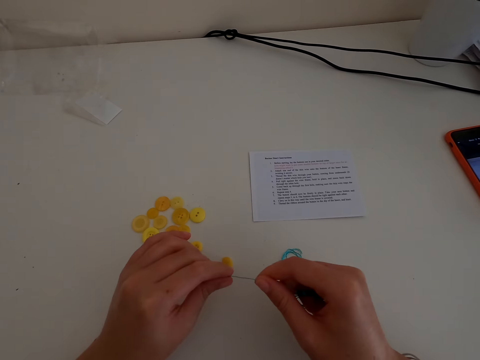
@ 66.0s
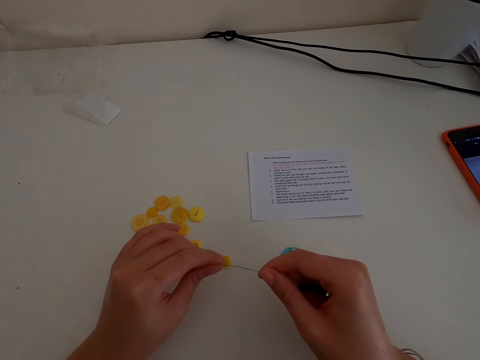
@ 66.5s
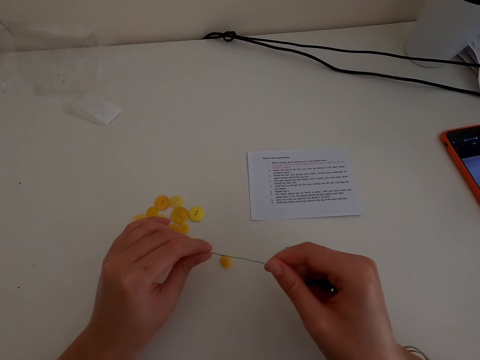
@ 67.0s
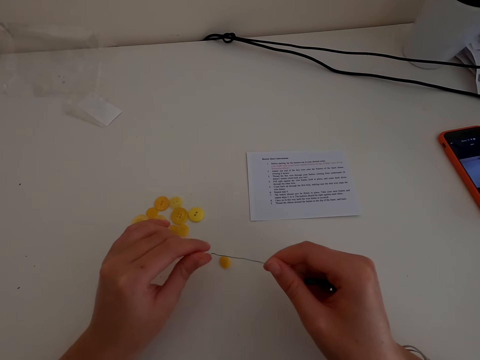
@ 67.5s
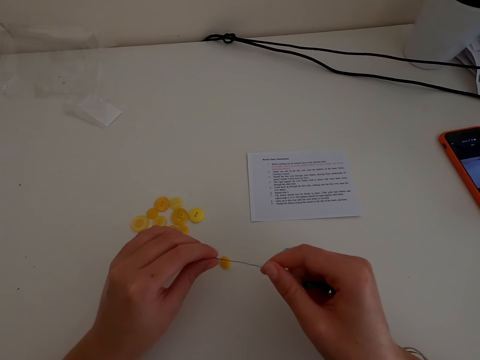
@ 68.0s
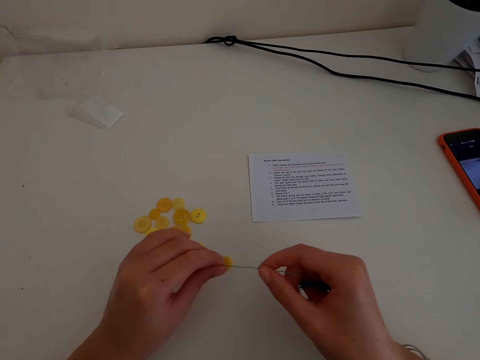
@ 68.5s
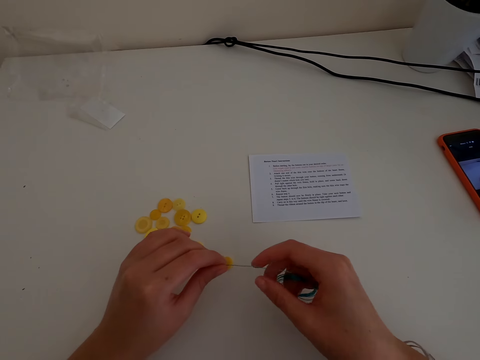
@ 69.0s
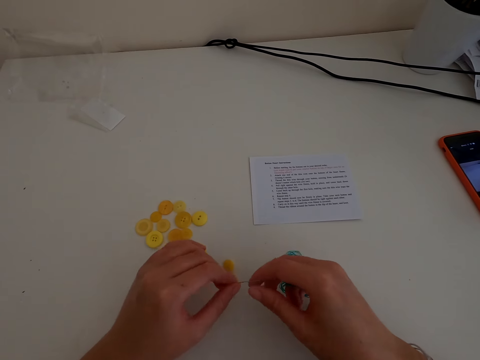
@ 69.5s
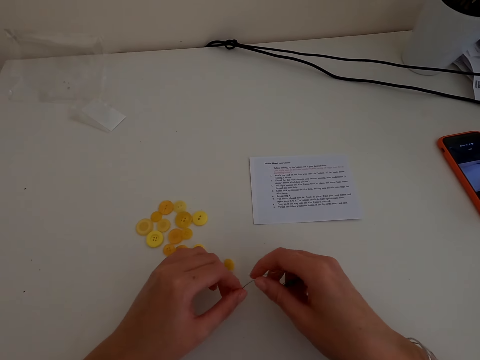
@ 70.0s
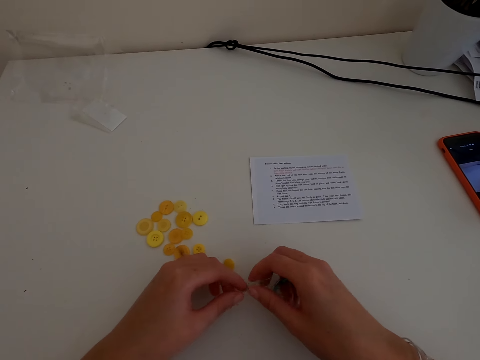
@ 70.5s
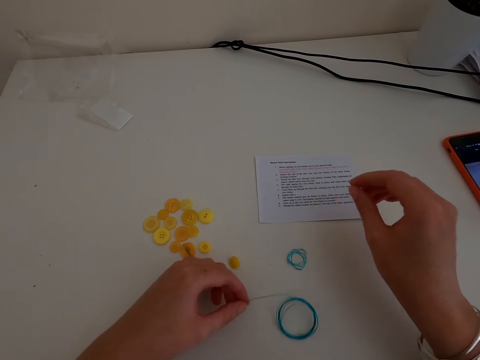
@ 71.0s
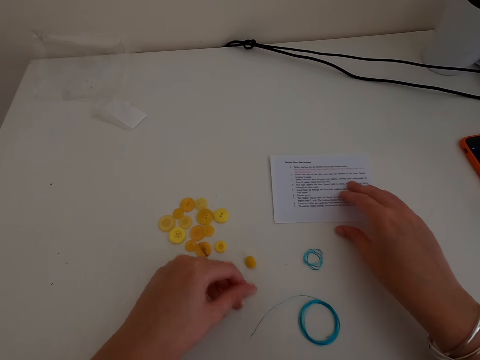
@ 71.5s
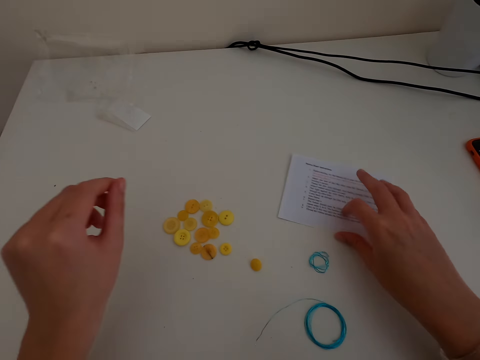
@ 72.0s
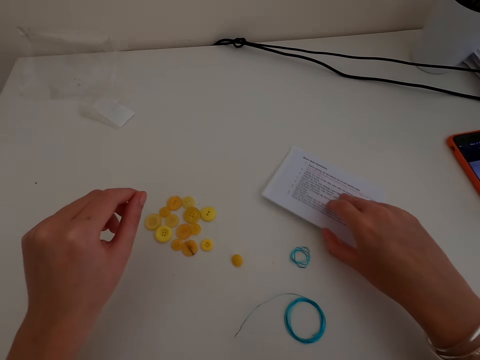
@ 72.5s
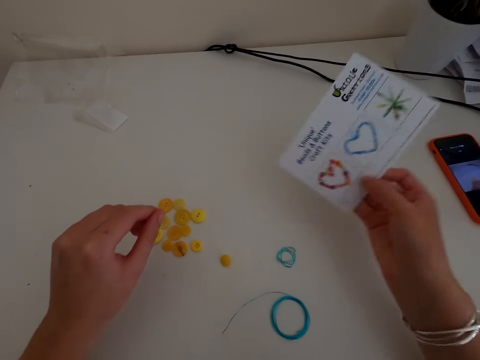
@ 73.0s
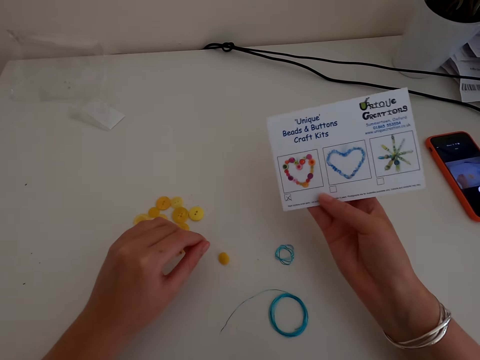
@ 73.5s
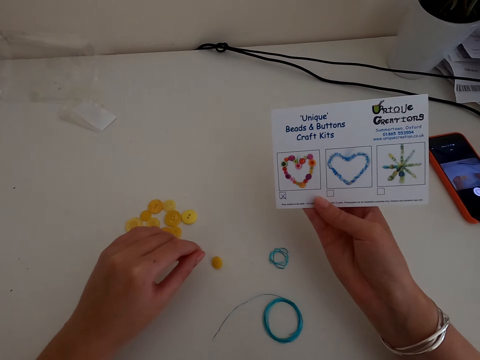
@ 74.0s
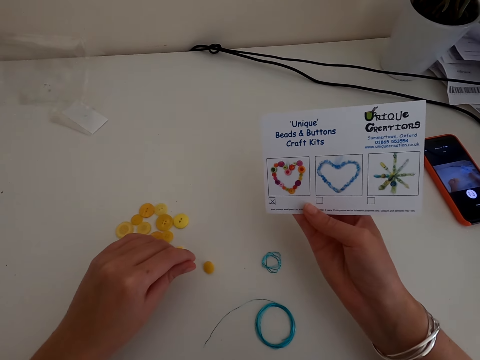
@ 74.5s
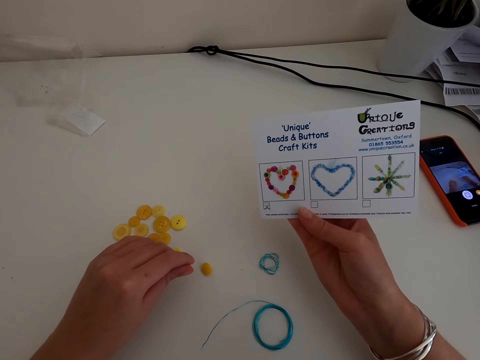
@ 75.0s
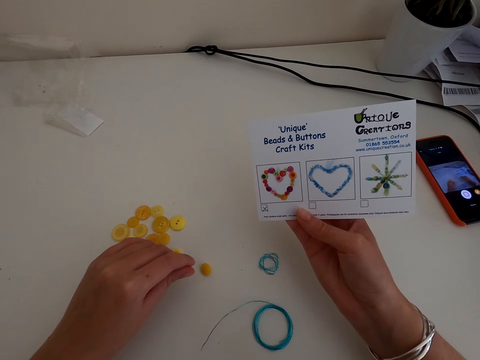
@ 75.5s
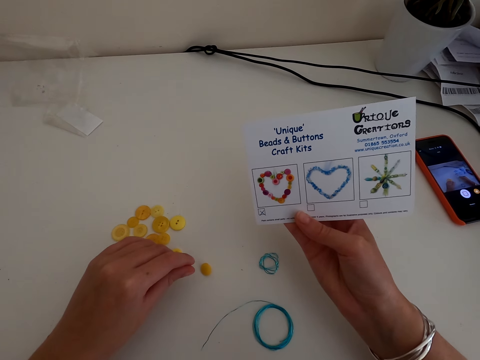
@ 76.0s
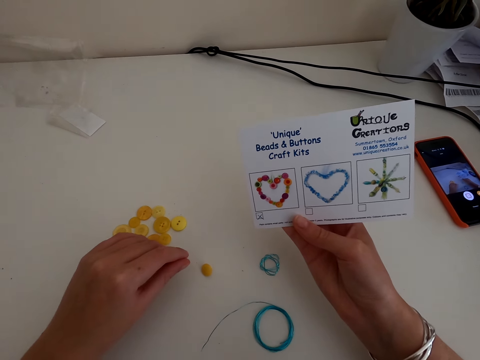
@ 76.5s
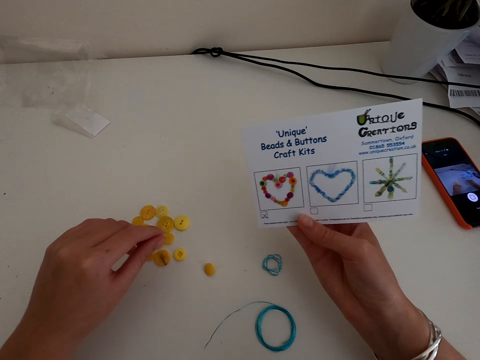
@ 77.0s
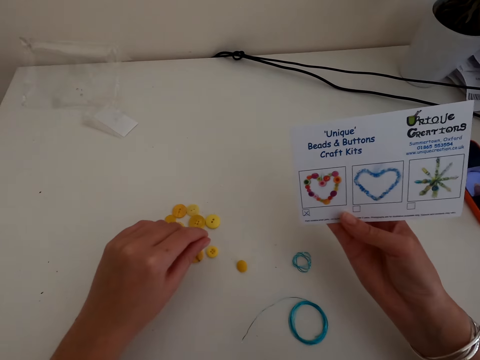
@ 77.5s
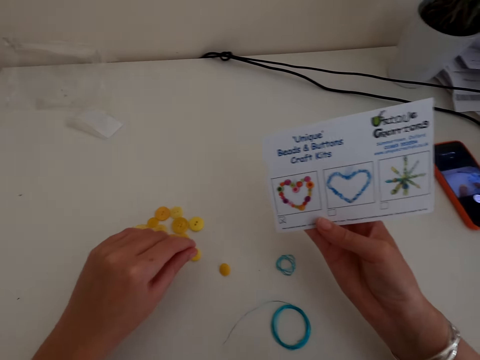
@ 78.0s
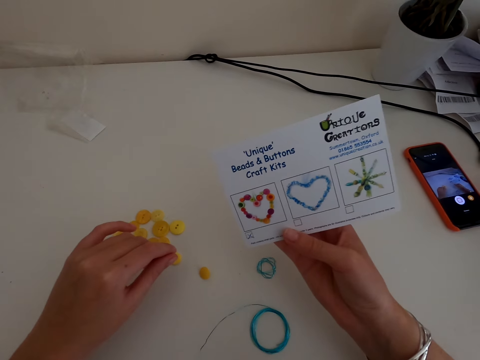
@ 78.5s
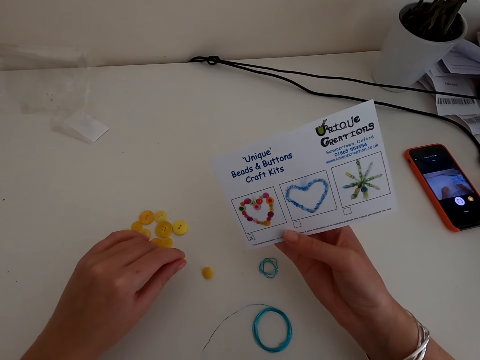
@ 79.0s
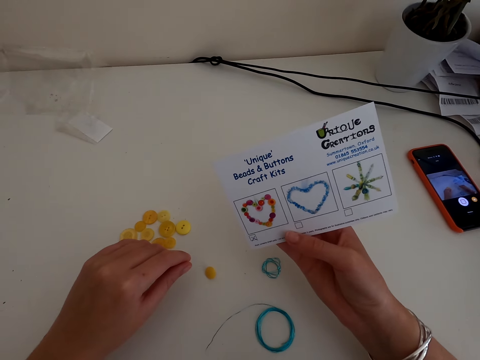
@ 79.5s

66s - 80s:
The camera wearer puts the thread down. They pick up a paper from the table. They look at the paper.

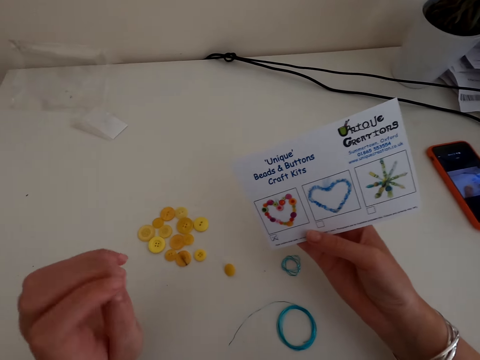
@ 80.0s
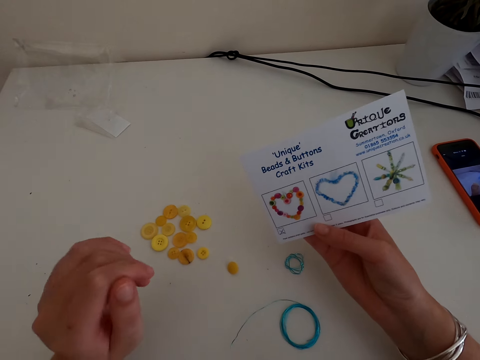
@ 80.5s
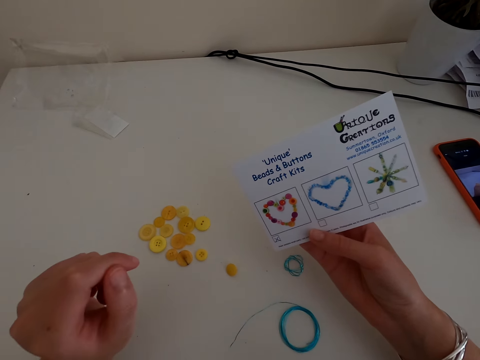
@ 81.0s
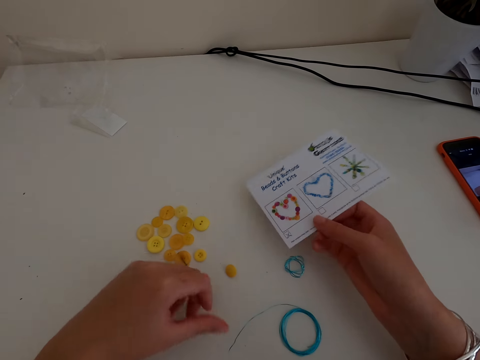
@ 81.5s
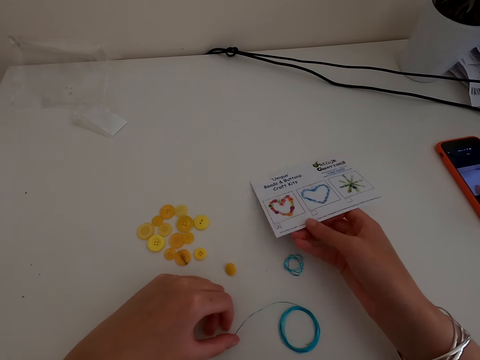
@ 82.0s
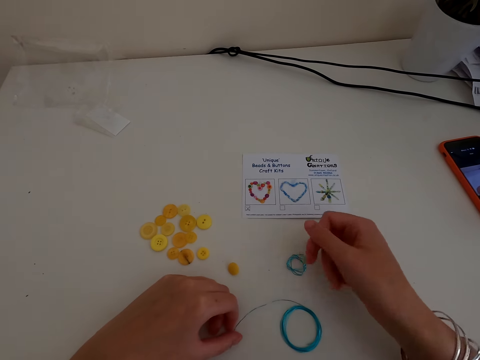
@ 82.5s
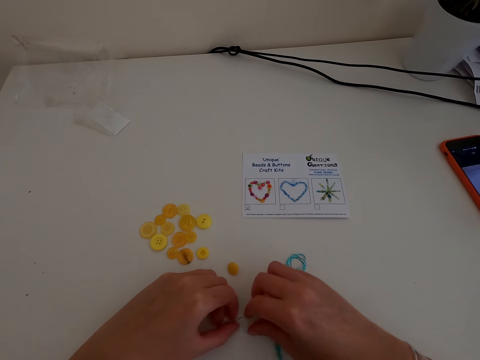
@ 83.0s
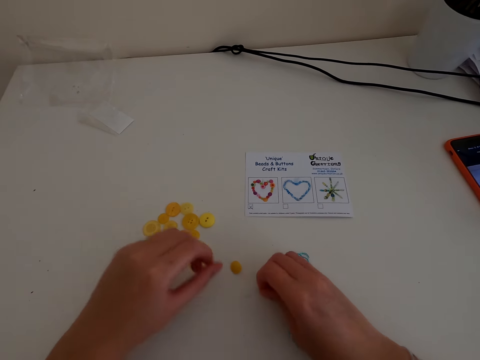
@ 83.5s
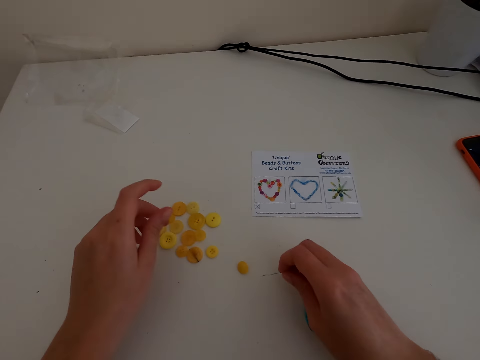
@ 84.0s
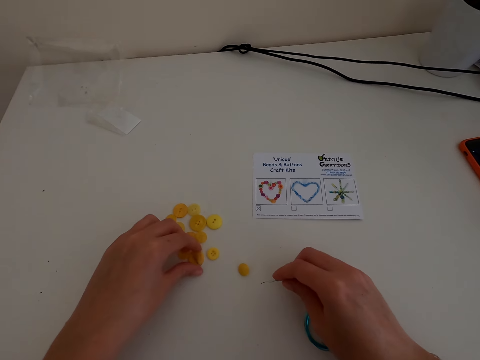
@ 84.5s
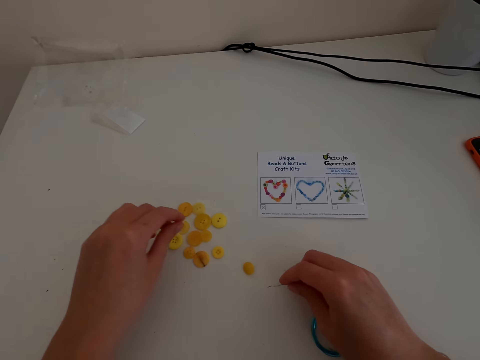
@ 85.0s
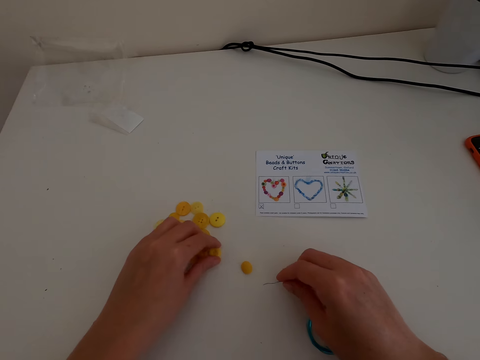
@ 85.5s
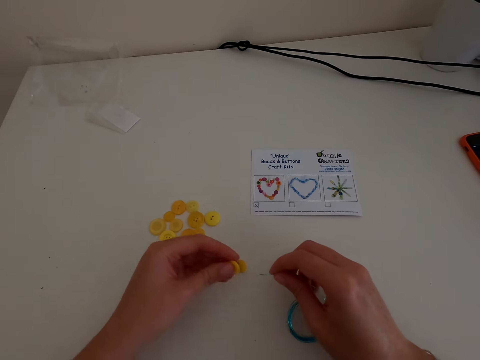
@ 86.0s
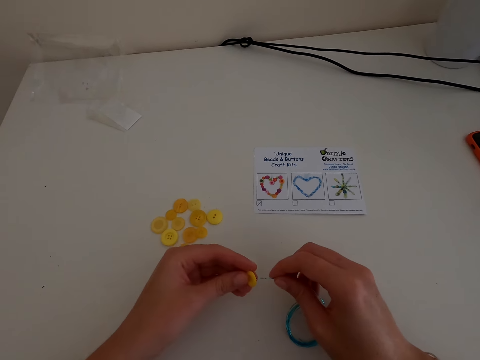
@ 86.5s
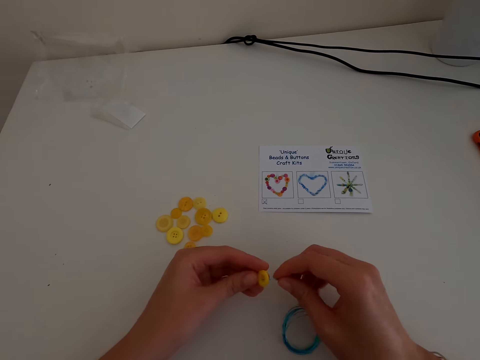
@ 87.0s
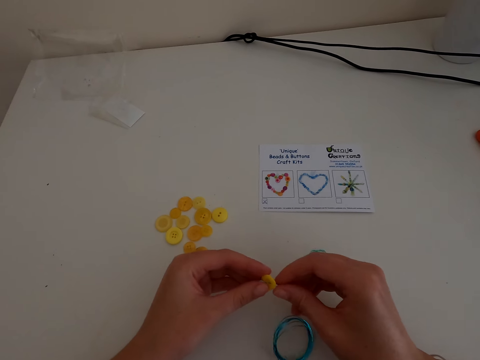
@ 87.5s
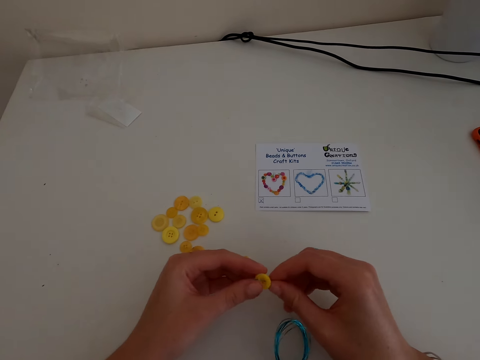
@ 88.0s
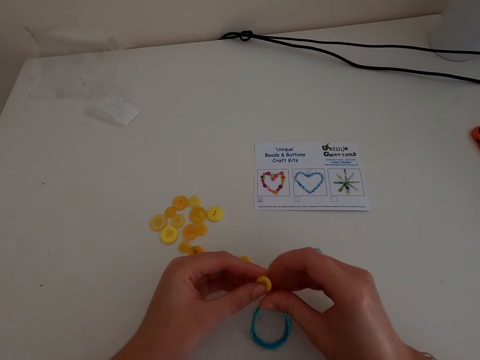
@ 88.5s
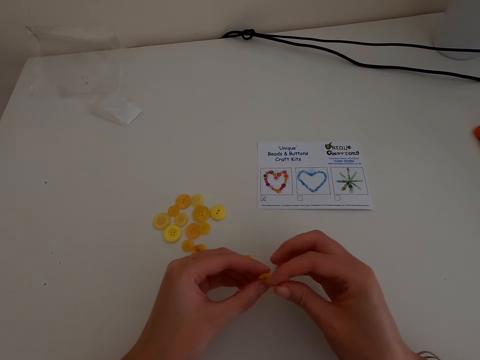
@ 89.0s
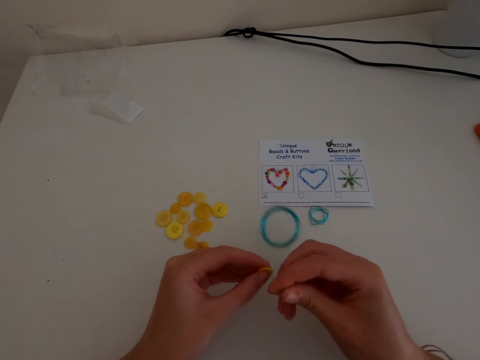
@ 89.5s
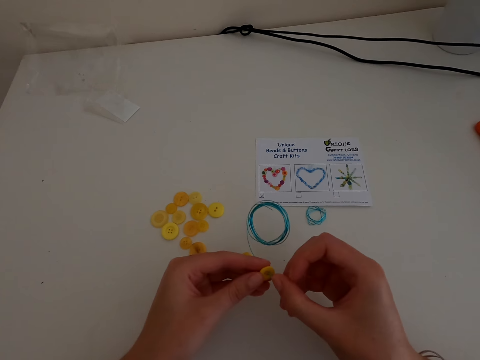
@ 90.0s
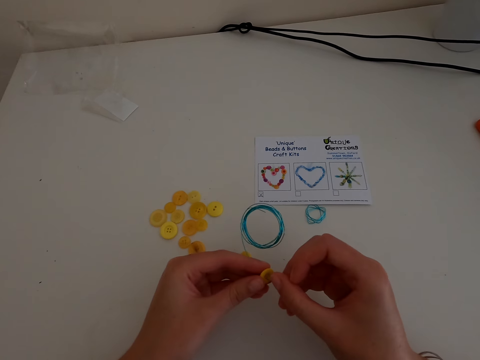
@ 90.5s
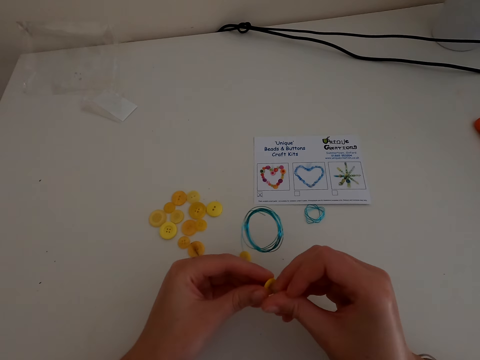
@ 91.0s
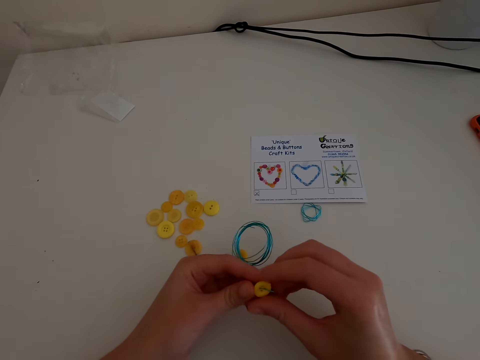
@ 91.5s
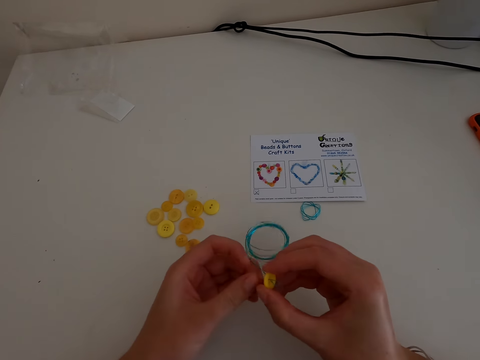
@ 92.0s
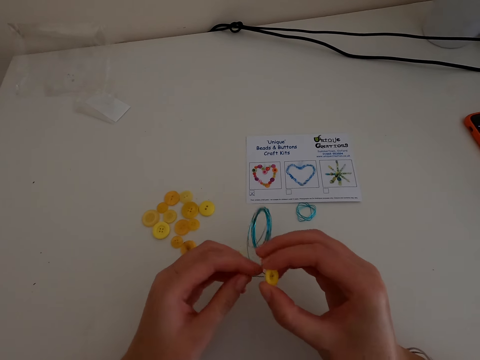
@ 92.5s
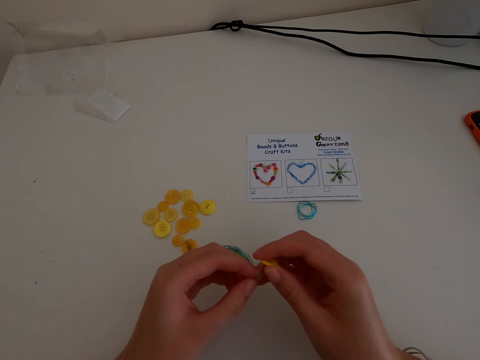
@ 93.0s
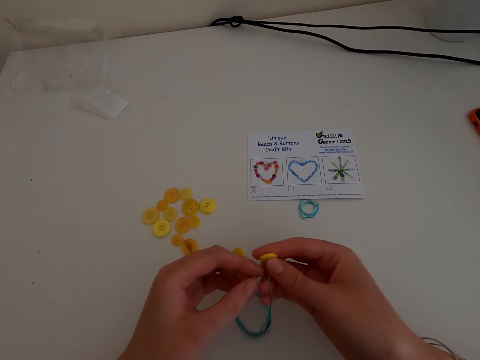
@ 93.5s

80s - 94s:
The camera wearer puts the paper down. They pick up the thread. They pick up a button. They put the wire stringer in the button holes. They put the thread in the button.
